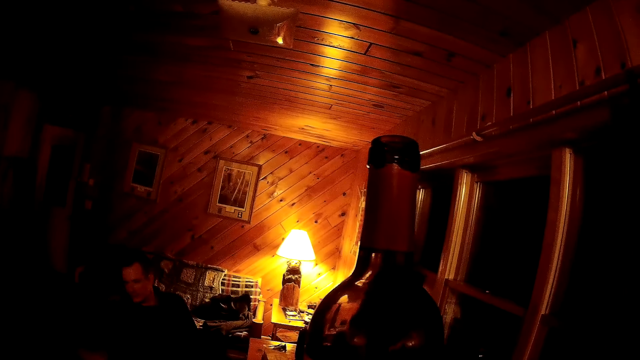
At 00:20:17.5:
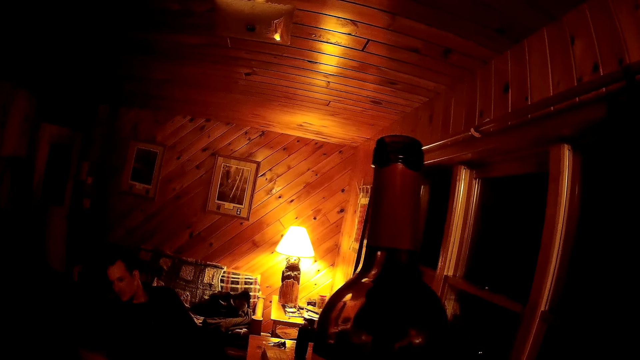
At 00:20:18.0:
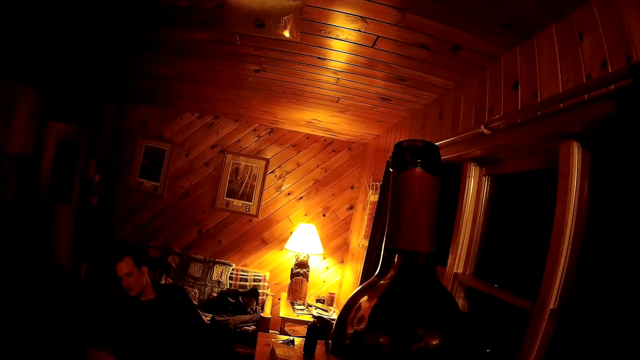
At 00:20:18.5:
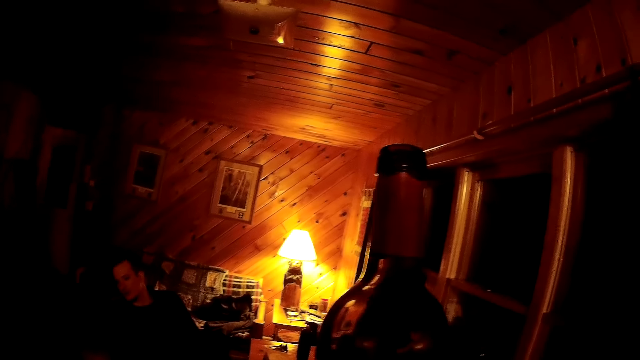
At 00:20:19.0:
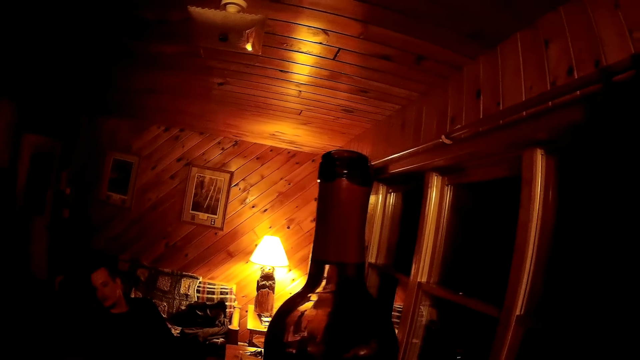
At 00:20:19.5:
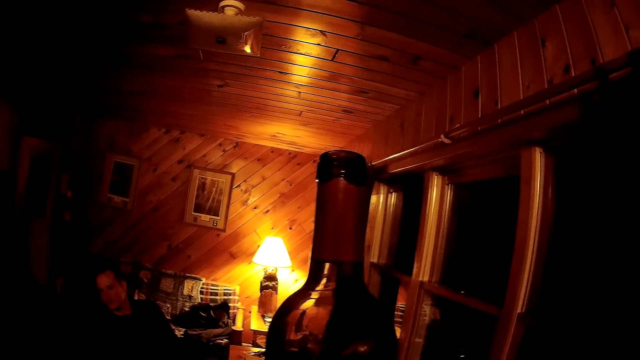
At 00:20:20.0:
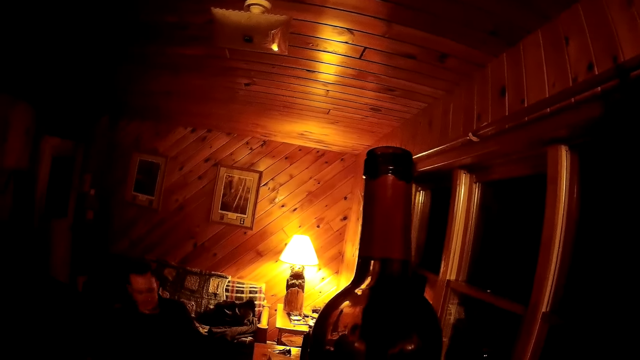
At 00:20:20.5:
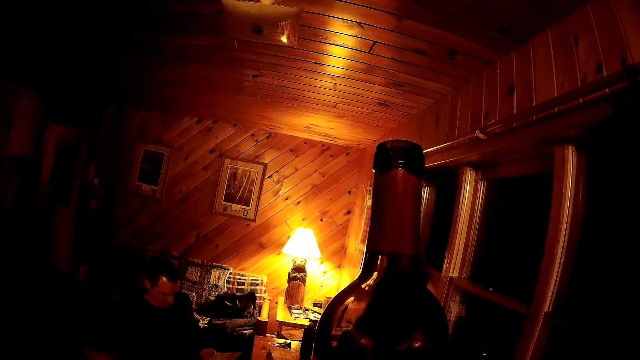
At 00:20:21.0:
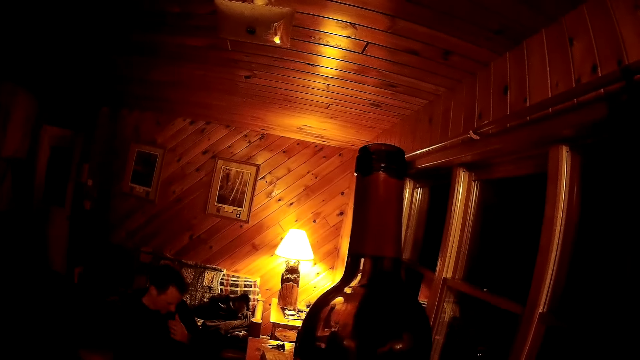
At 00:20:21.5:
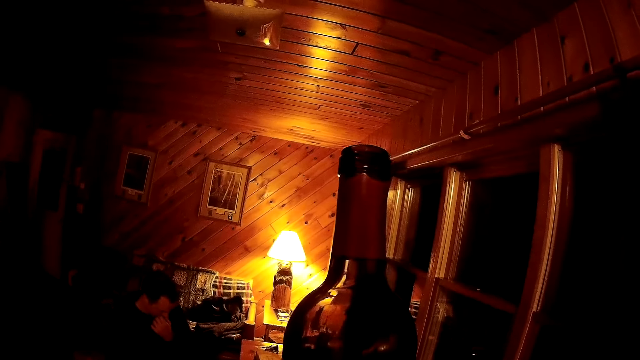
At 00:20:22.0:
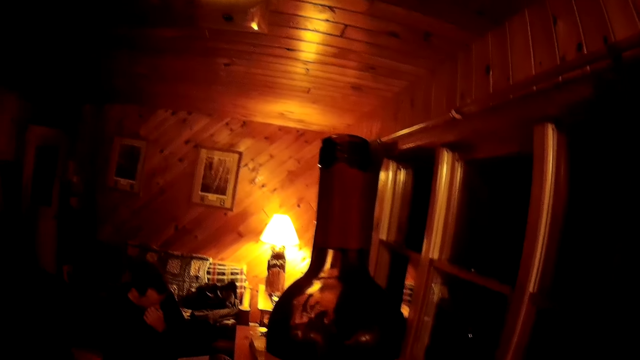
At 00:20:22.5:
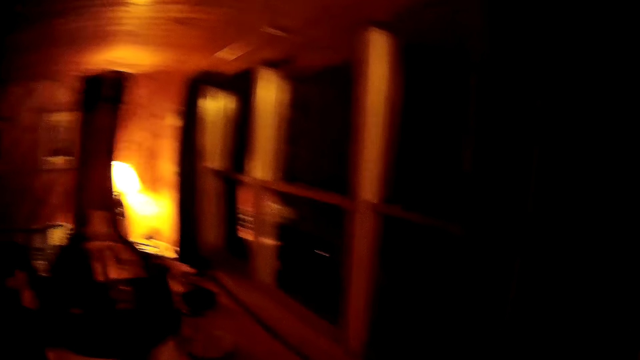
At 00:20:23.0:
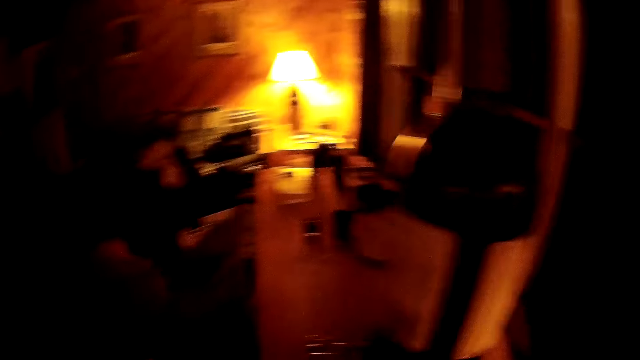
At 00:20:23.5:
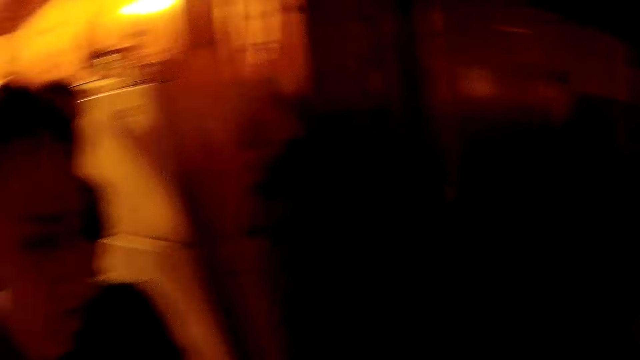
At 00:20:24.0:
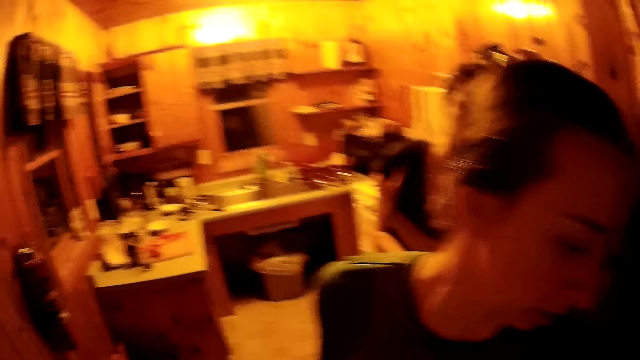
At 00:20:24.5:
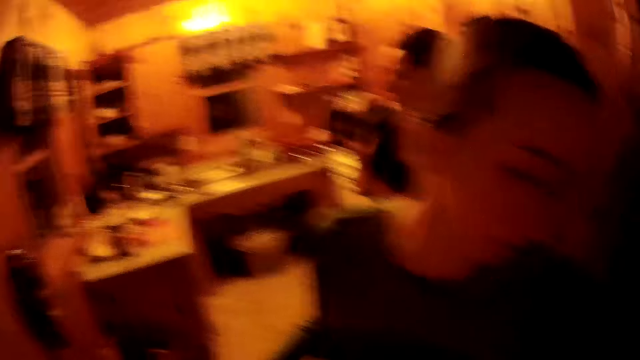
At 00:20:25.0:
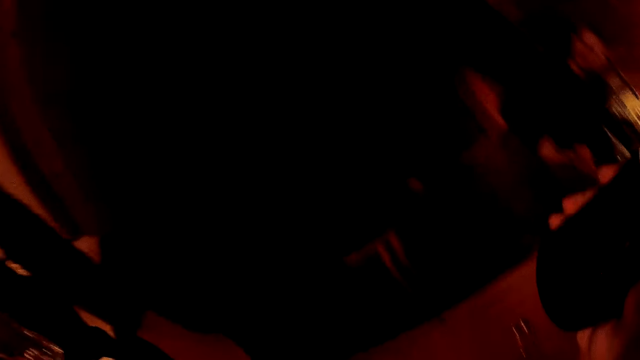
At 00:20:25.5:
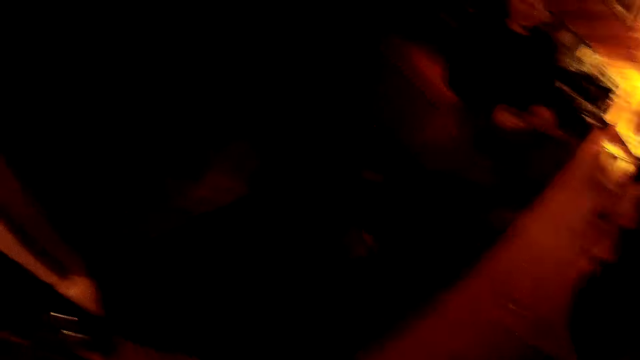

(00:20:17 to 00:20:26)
The camera wearer turns.

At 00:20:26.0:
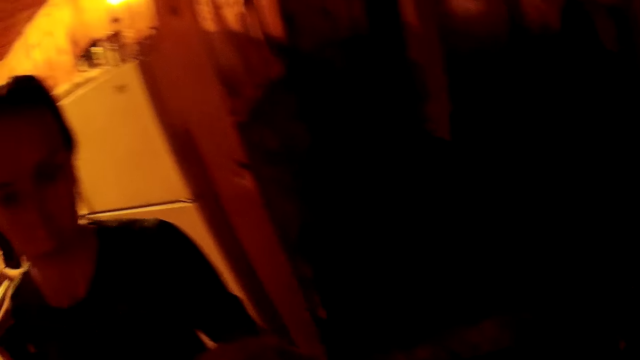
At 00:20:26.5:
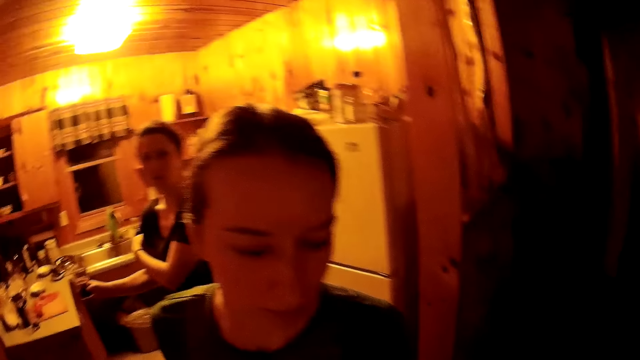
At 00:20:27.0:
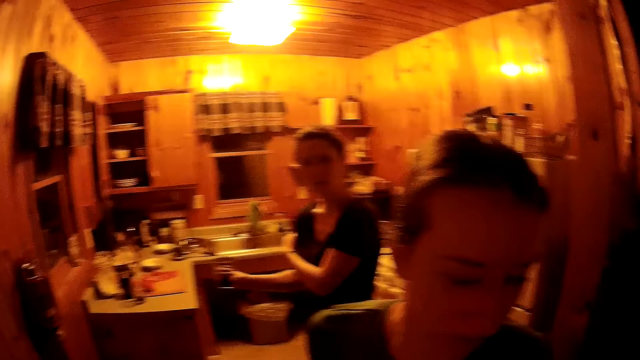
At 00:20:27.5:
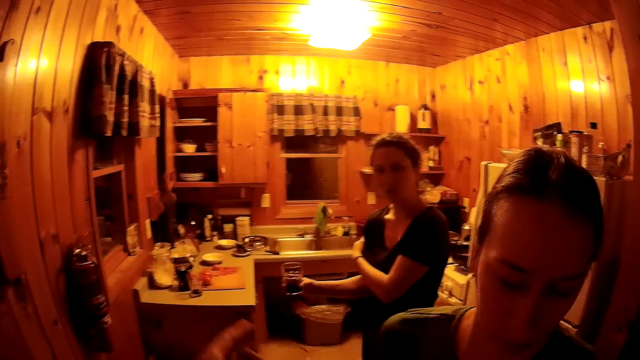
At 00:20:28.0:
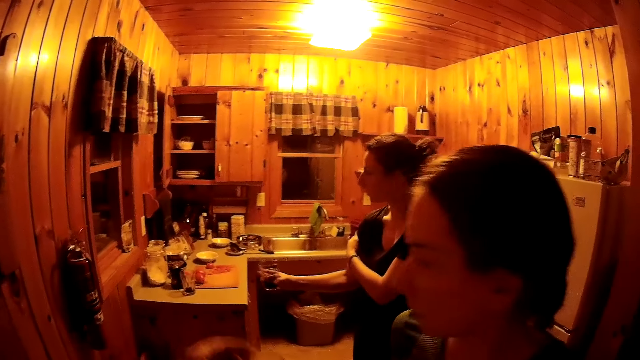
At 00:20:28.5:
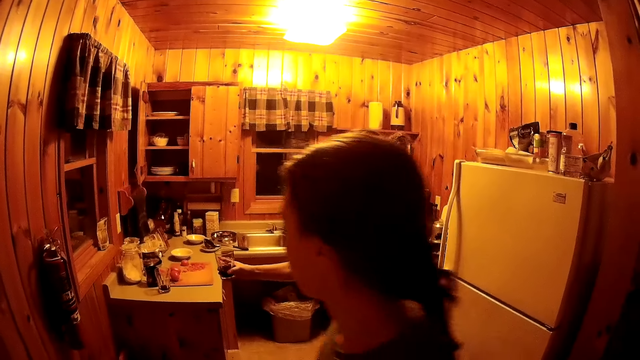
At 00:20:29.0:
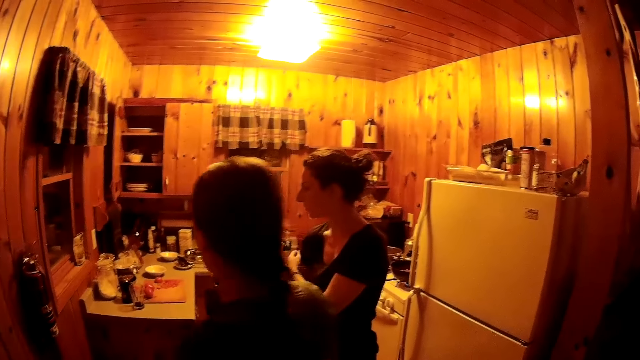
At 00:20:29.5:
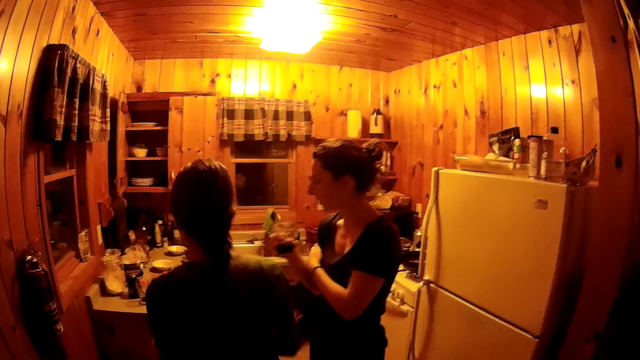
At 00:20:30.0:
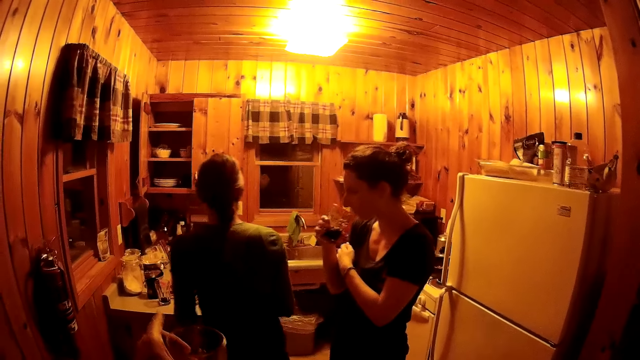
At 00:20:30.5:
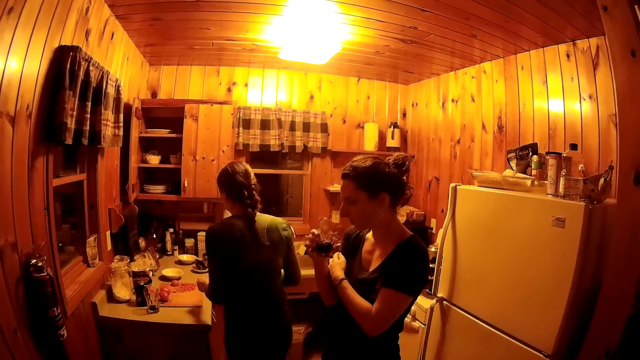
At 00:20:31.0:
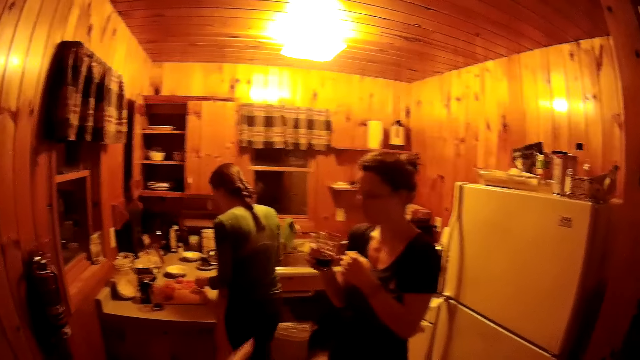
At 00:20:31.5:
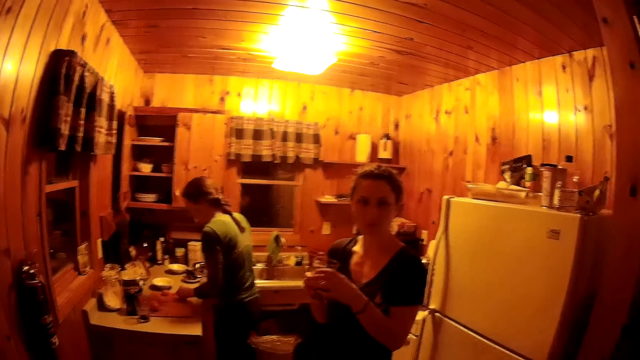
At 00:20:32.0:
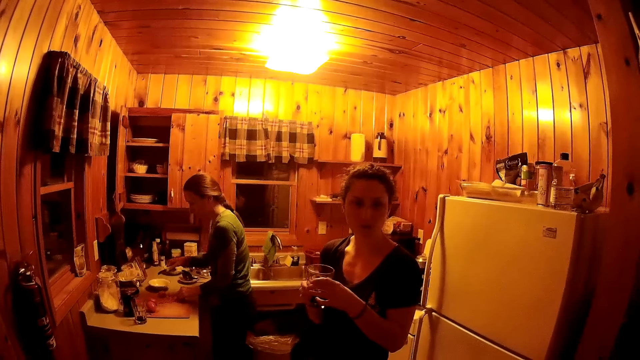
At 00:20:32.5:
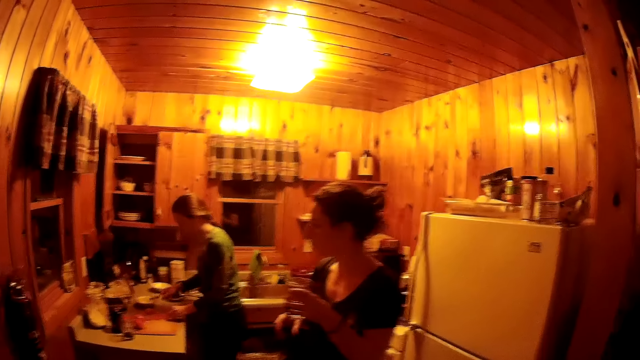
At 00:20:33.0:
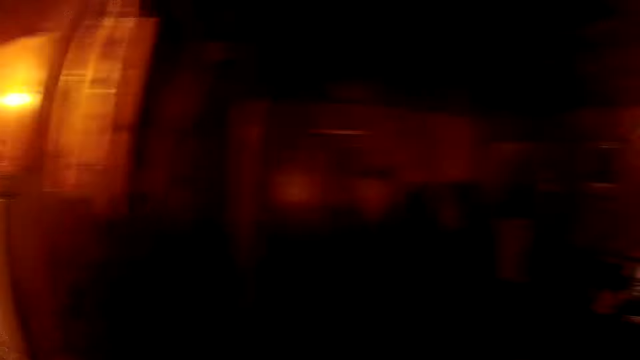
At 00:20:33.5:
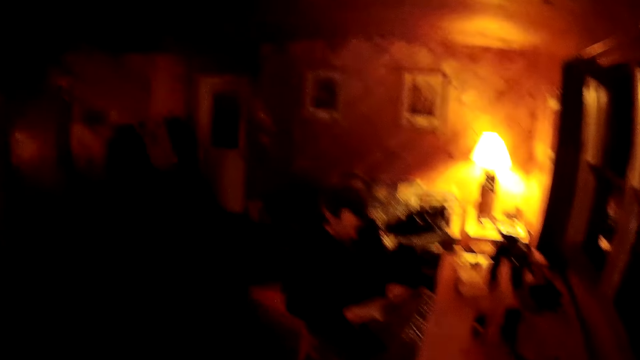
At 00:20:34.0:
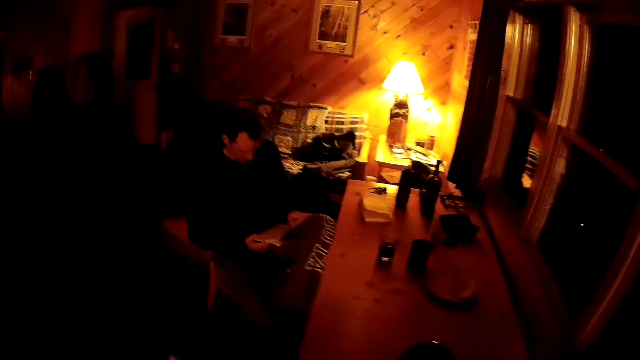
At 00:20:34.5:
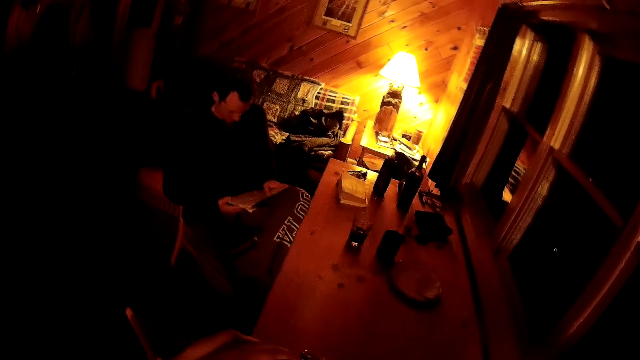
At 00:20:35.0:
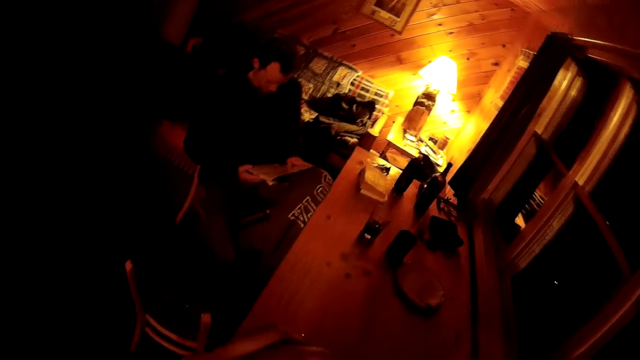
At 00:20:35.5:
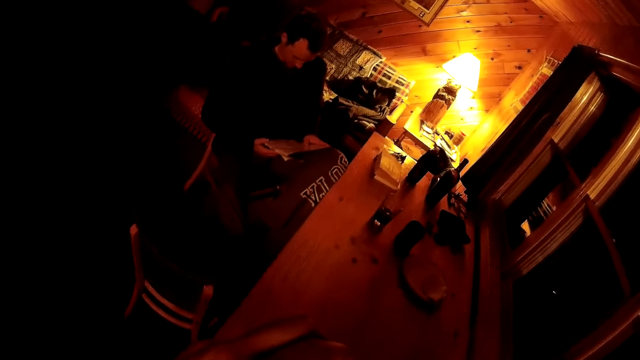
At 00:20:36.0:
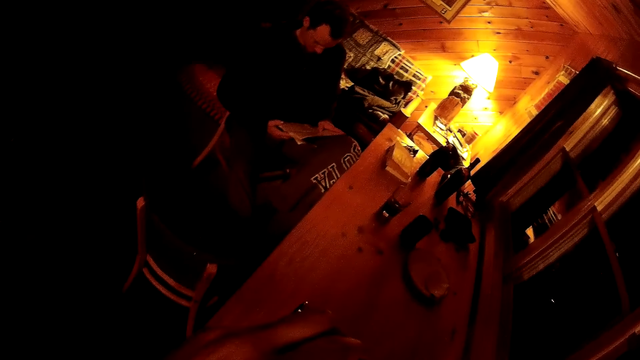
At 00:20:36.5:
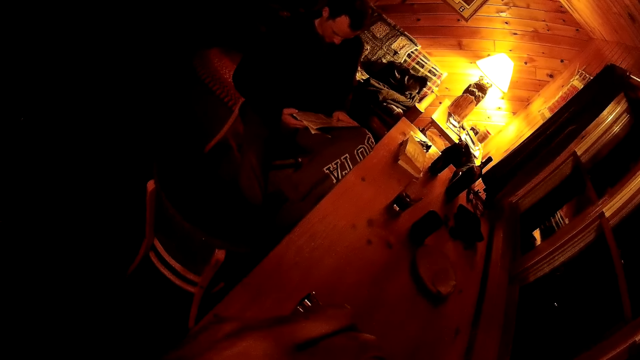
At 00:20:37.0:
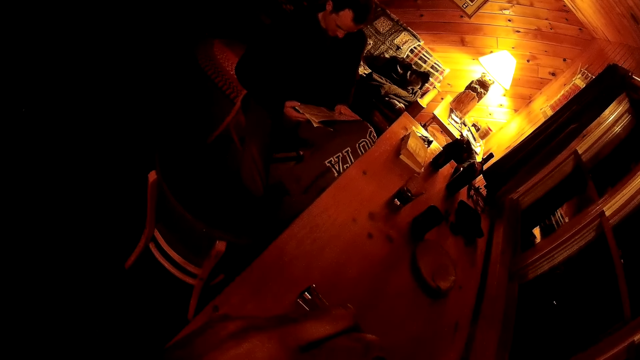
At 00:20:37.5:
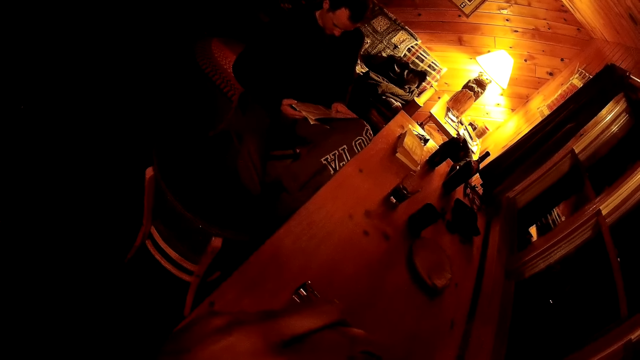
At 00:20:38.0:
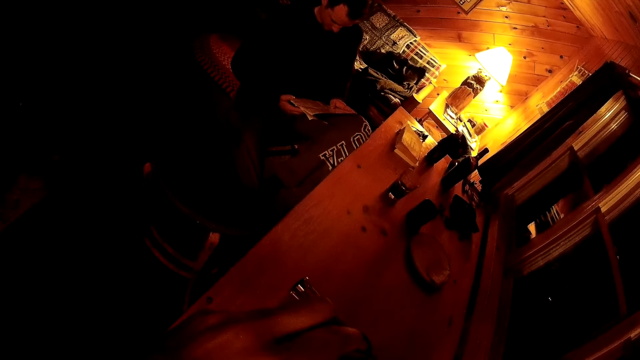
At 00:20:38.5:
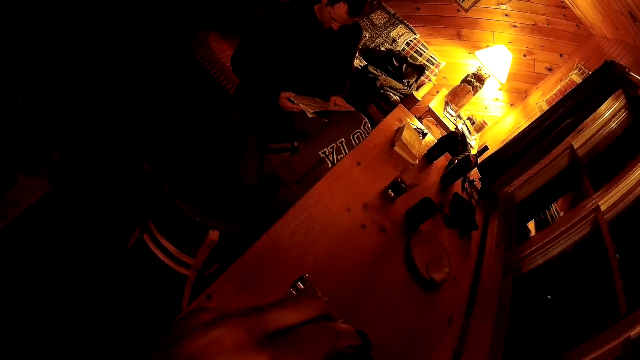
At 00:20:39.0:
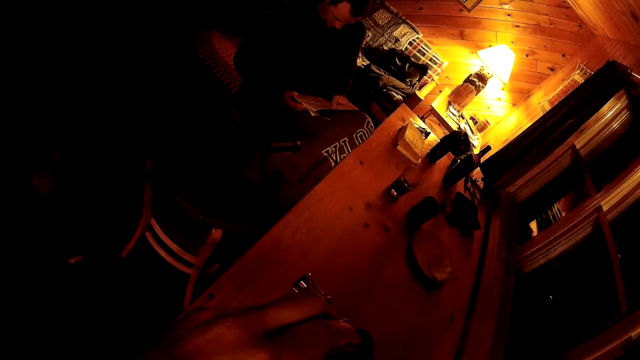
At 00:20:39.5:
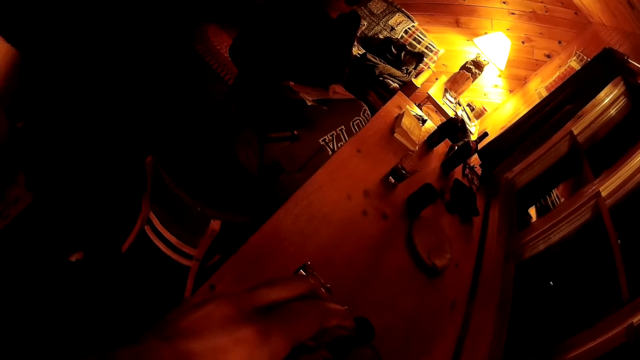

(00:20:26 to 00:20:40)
A woman drinks something. The woman walks around the room. The camera wearer turns. They pour a drink in the glass.
